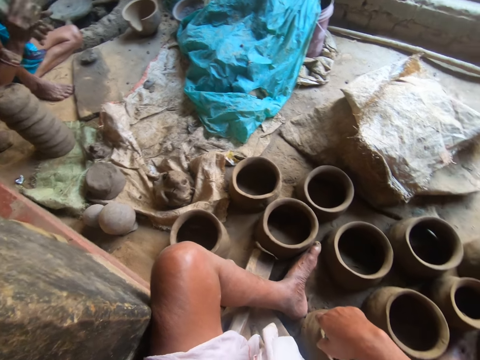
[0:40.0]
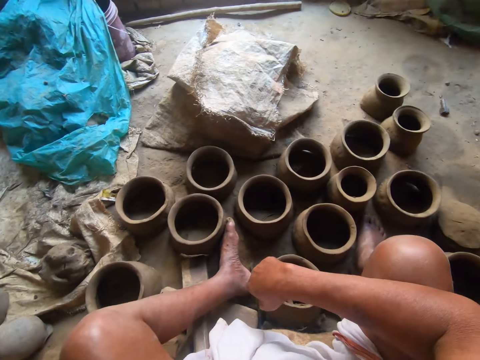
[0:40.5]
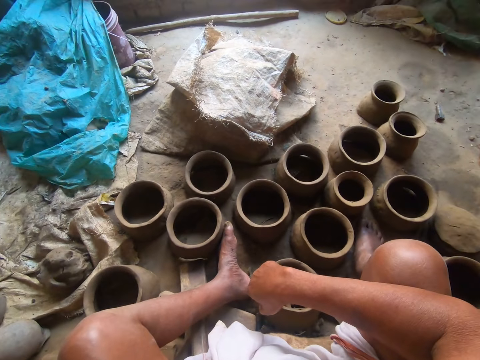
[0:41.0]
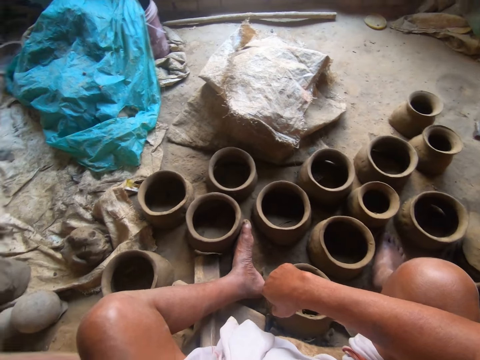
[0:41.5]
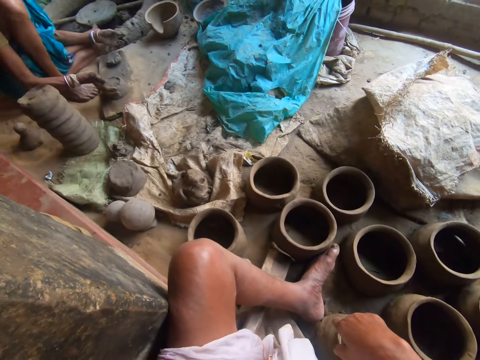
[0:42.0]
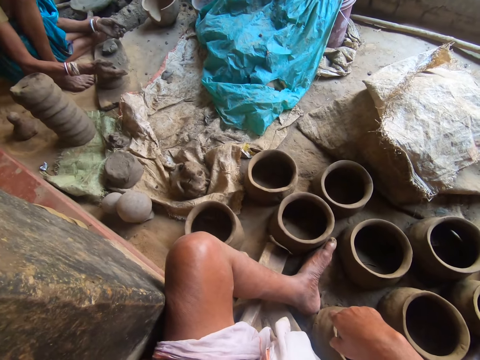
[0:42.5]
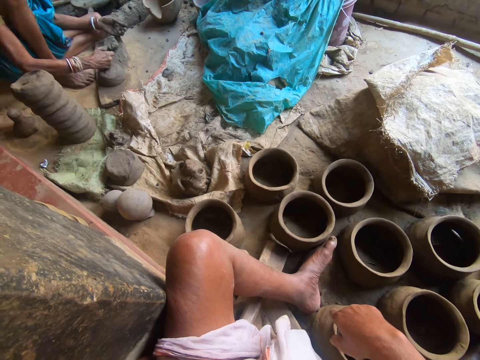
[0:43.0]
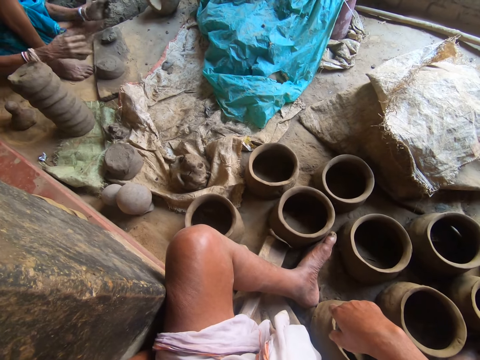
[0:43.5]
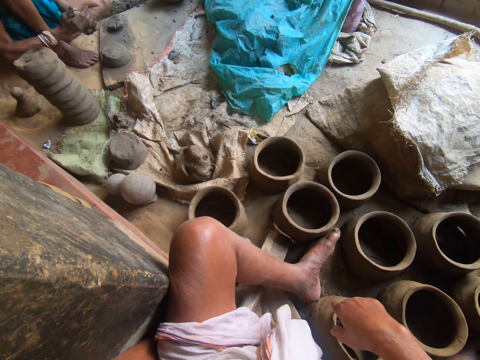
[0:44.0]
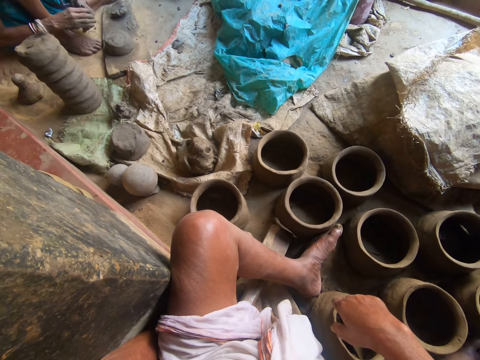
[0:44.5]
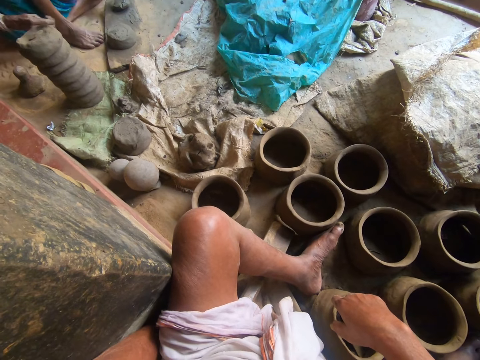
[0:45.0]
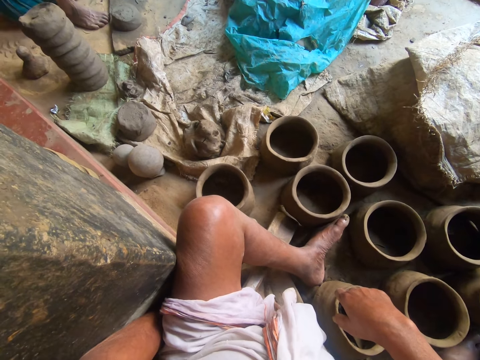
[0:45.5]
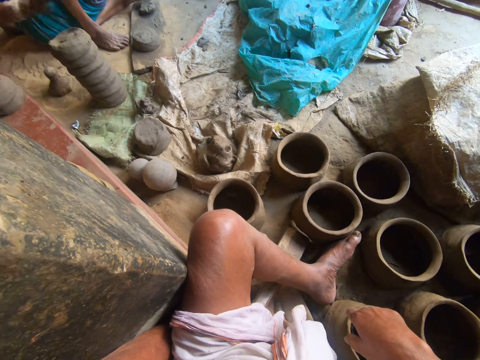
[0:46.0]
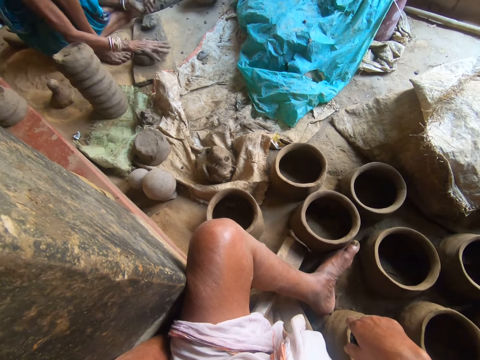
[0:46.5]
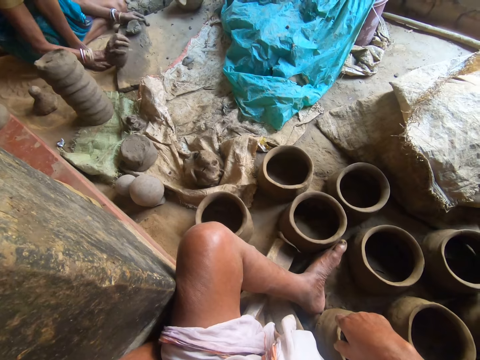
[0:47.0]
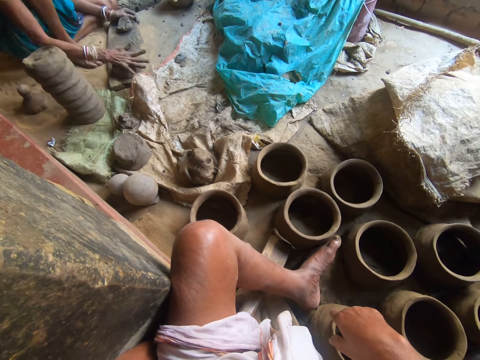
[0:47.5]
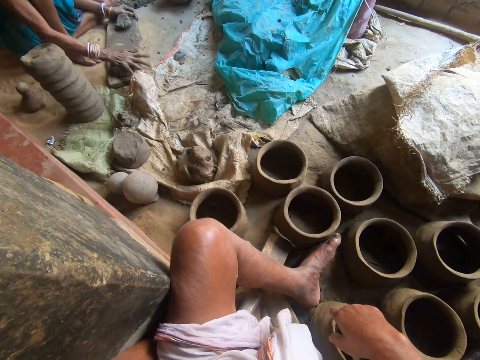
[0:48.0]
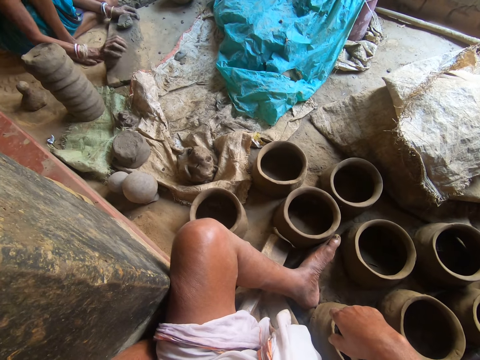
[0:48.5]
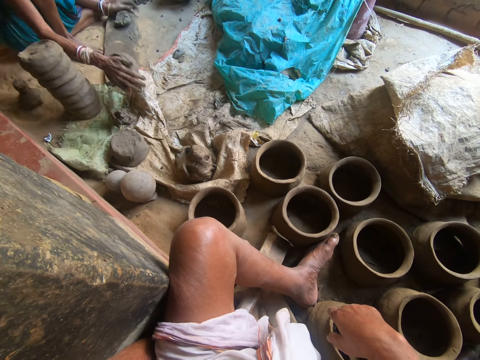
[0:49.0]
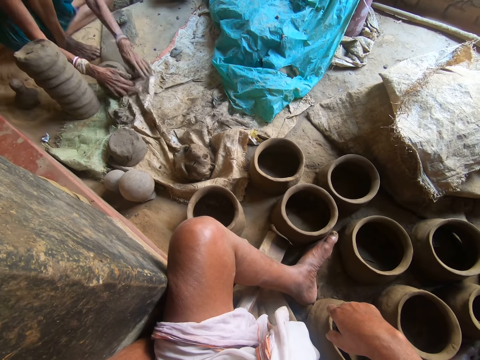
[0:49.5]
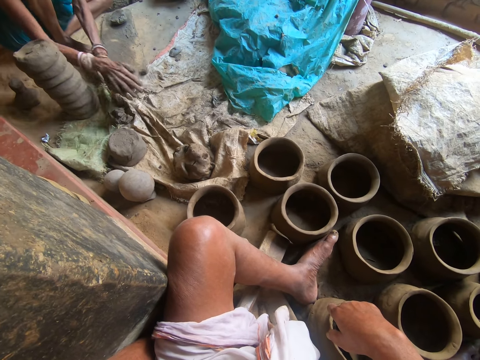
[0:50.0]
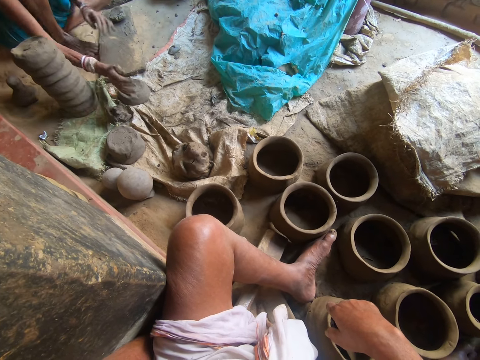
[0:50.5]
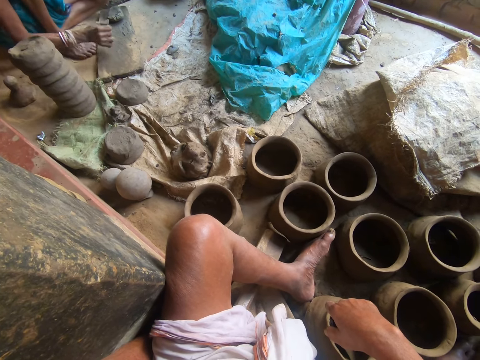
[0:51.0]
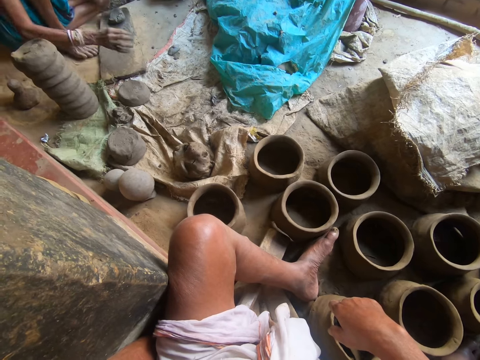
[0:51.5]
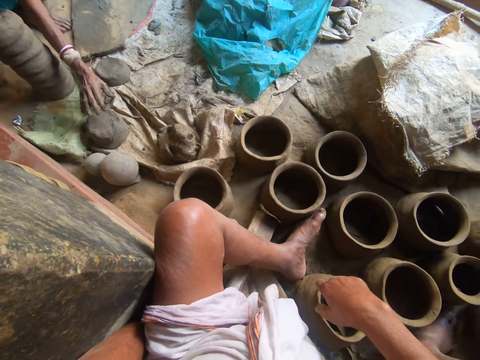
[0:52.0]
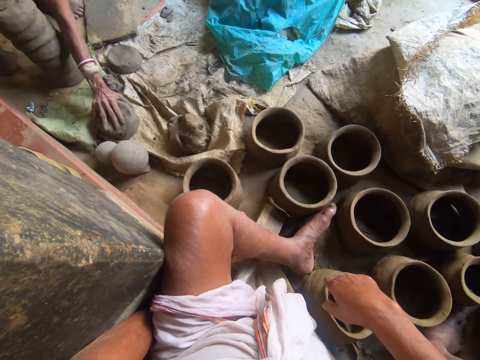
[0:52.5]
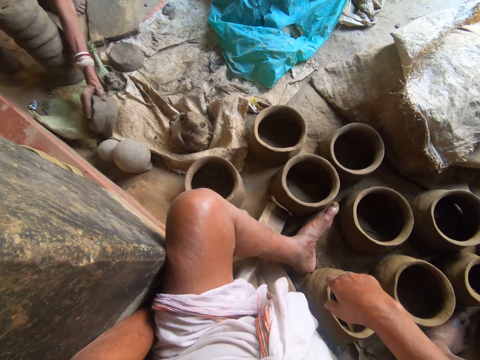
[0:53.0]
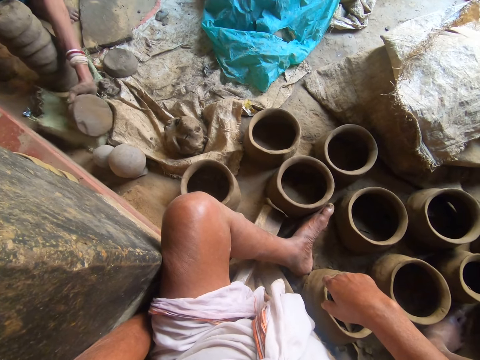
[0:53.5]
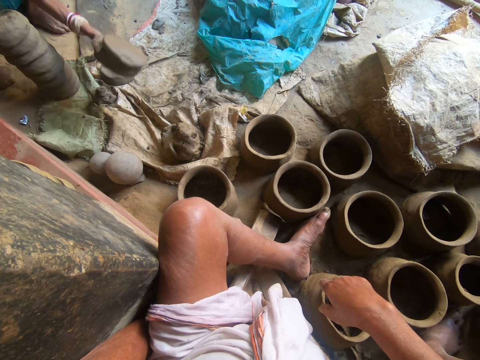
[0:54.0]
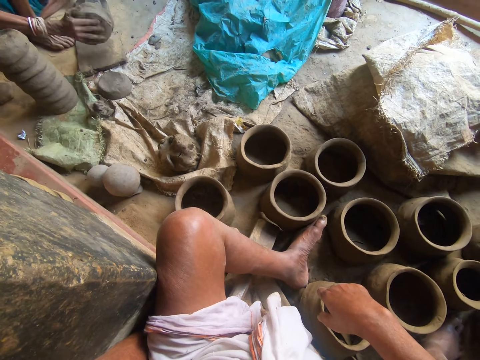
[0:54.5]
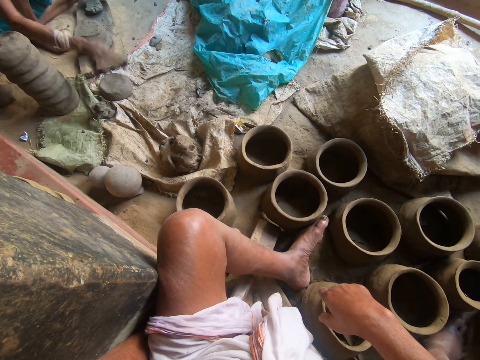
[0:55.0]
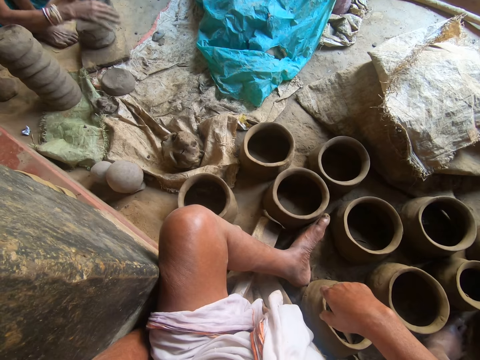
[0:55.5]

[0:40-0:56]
The camera wearer looks around. A person molds the clay, puts the clay down, and picks up the clay.

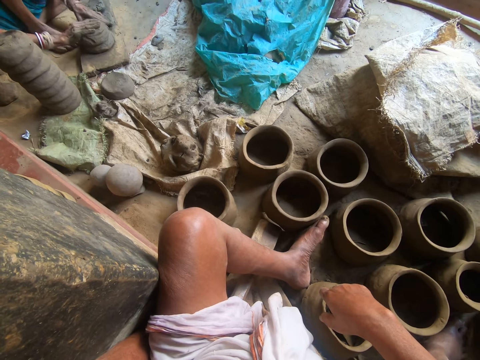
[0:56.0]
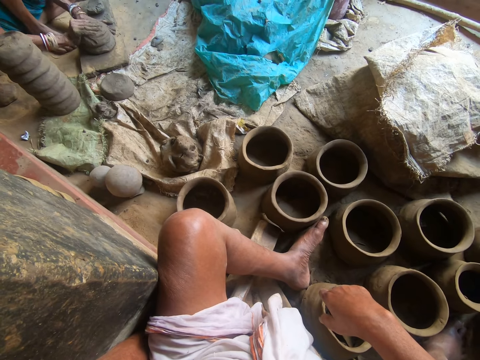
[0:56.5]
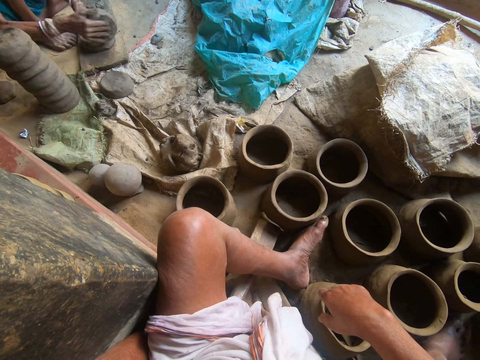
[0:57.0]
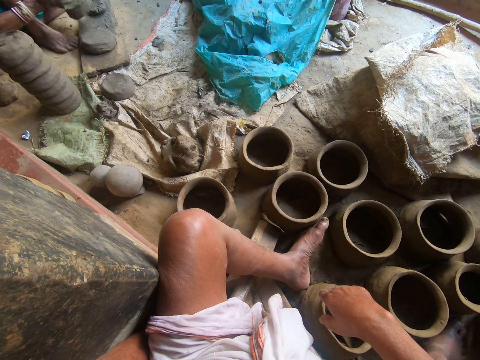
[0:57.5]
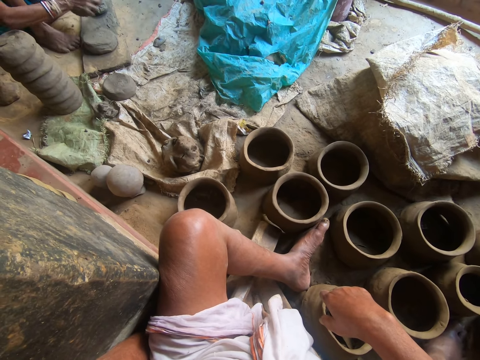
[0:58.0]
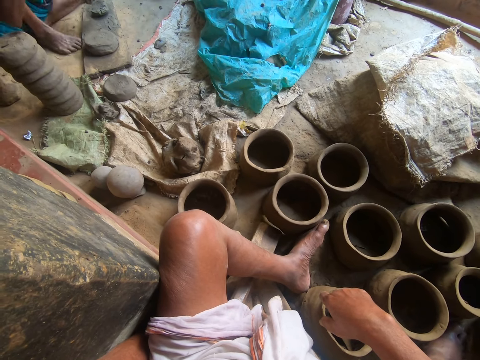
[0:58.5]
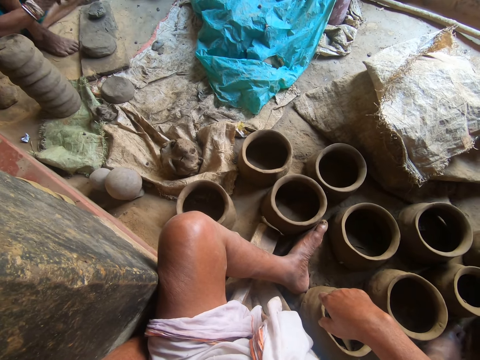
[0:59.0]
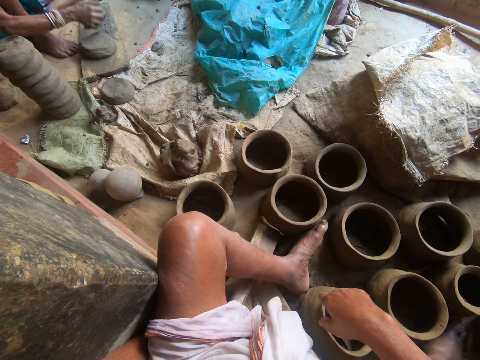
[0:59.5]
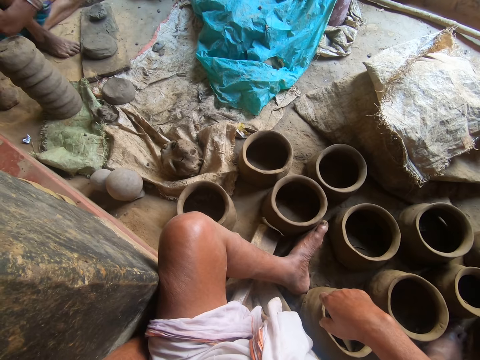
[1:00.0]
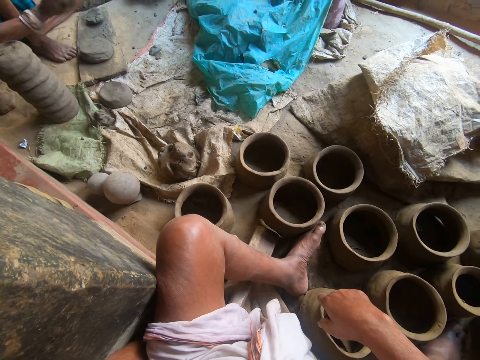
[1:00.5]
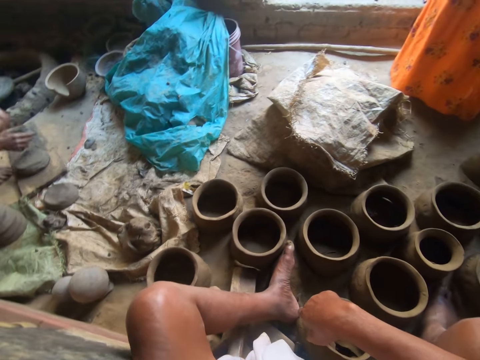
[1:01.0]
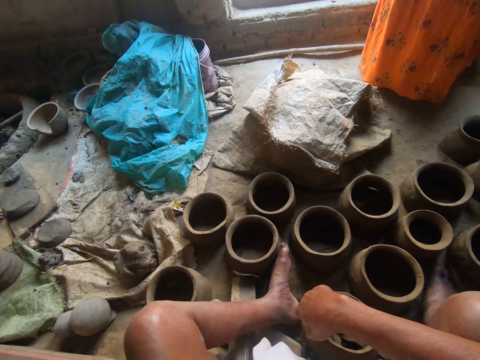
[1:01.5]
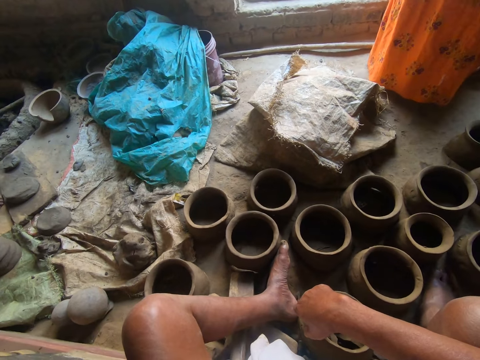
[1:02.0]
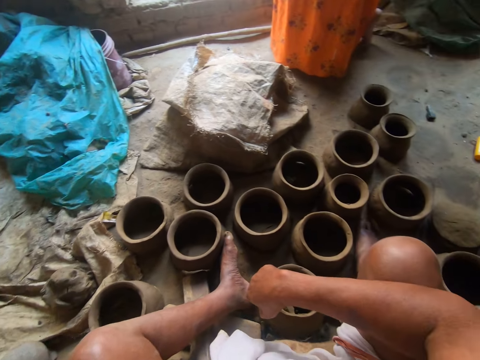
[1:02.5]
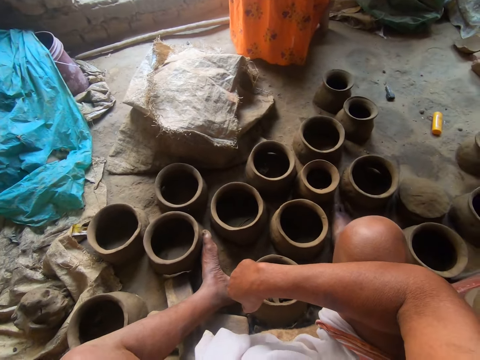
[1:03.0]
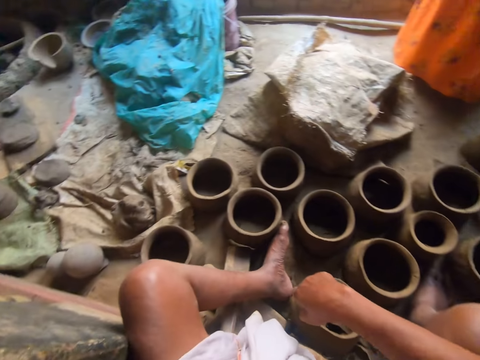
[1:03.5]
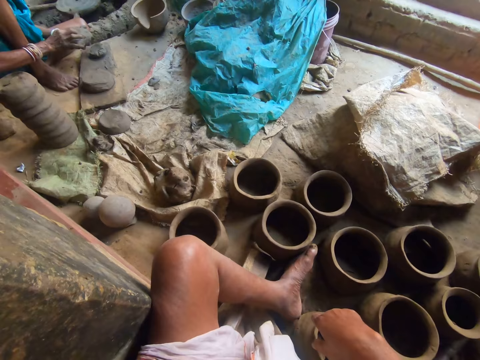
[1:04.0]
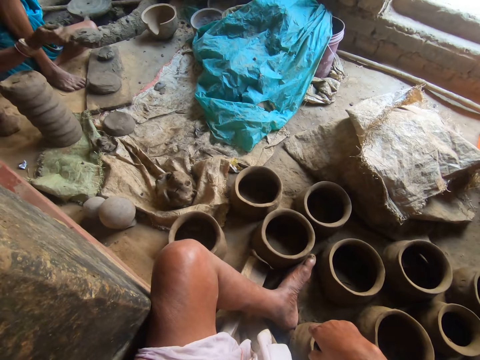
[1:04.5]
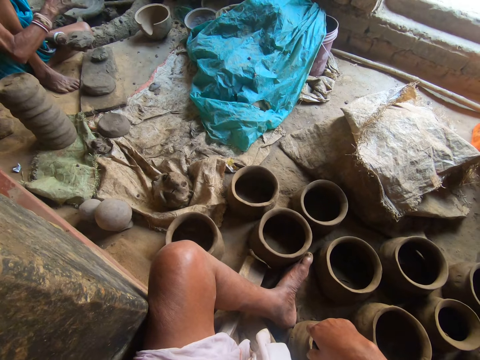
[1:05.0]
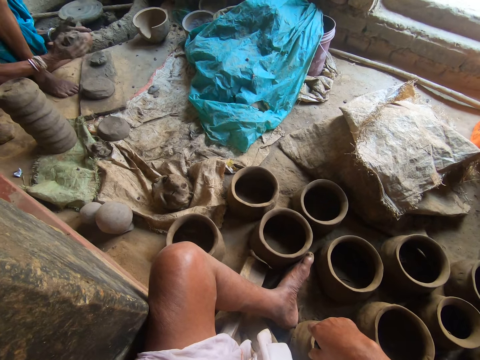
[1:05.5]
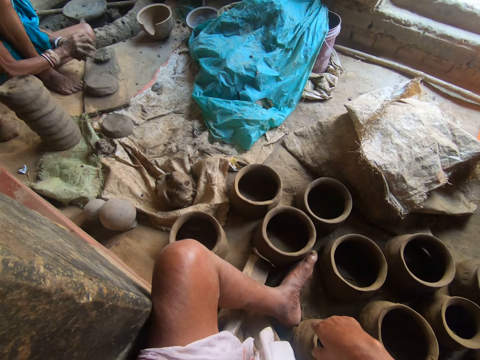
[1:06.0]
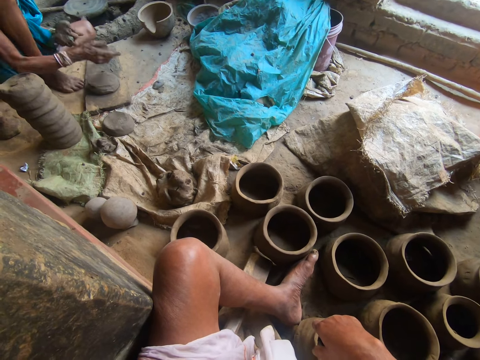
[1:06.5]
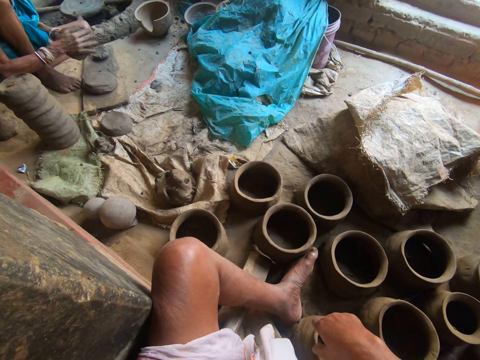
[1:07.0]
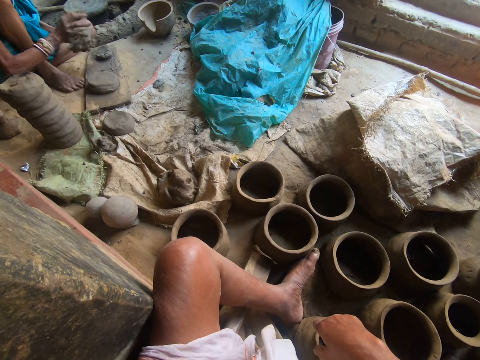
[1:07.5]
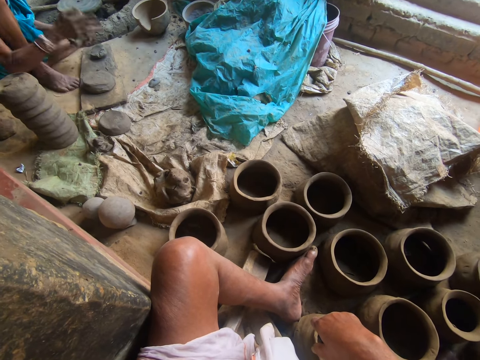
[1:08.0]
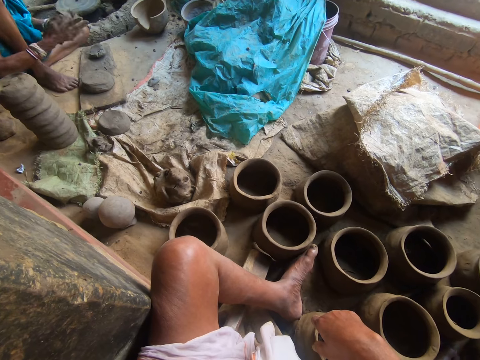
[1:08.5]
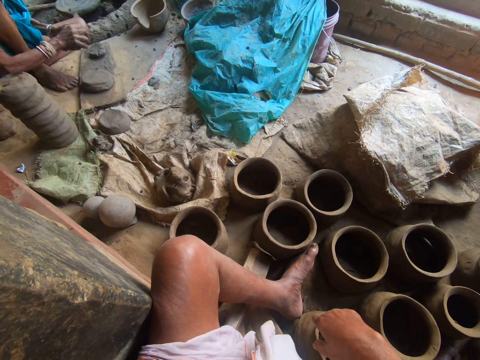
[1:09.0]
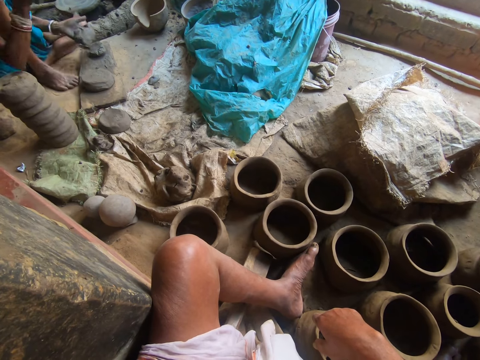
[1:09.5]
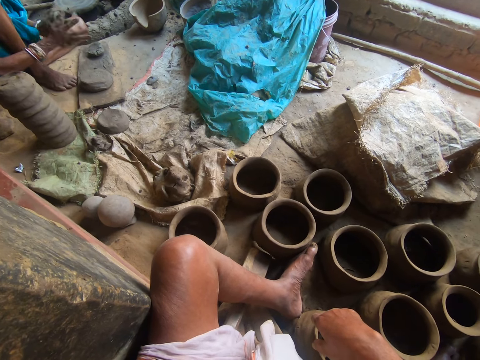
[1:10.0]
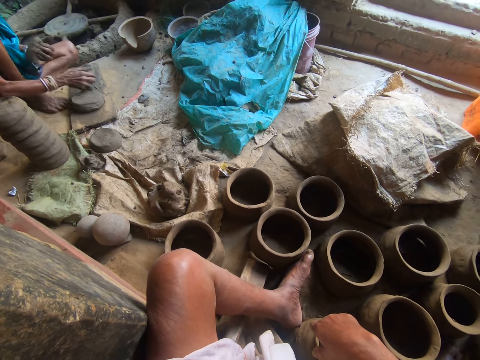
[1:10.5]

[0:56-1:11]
A person puts the clay on the wood and molds the clay. The camera wearer looks around. The person molds the clay.
